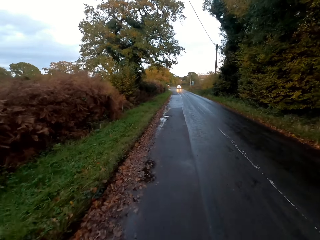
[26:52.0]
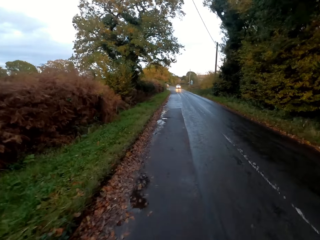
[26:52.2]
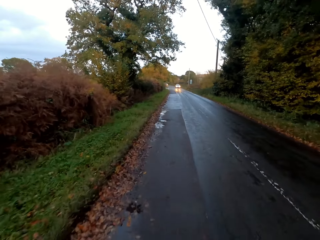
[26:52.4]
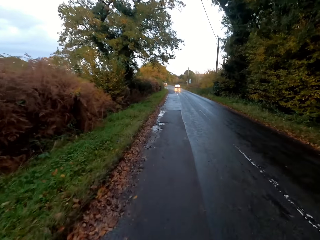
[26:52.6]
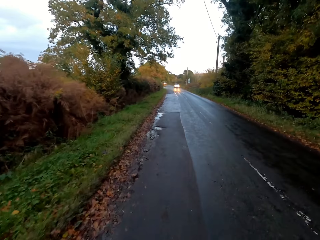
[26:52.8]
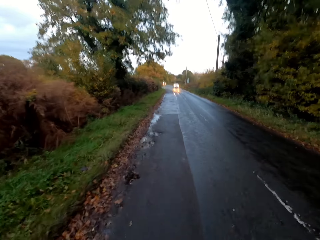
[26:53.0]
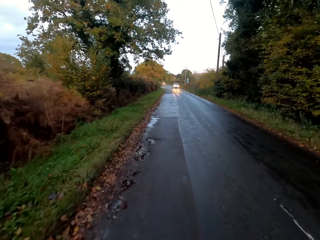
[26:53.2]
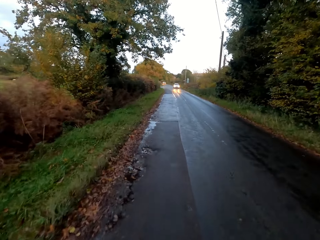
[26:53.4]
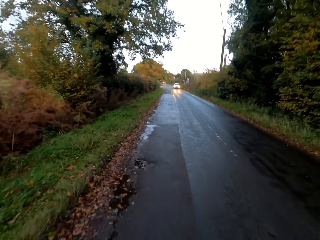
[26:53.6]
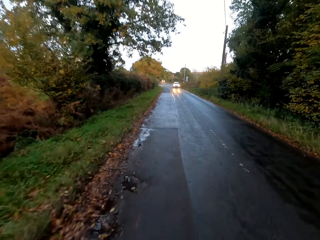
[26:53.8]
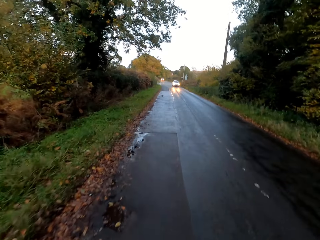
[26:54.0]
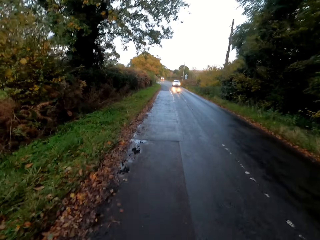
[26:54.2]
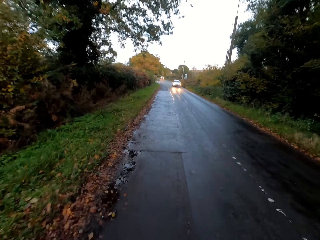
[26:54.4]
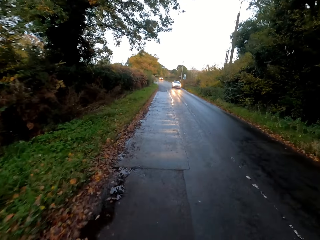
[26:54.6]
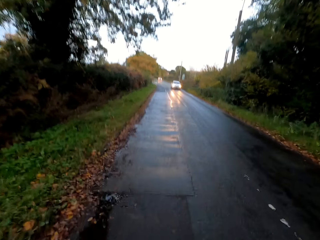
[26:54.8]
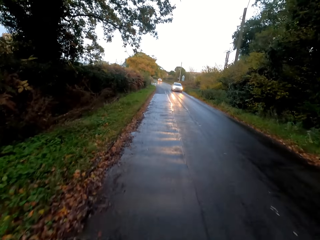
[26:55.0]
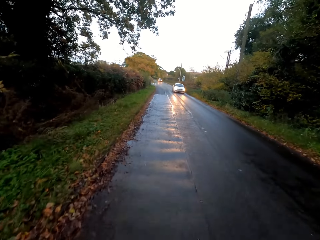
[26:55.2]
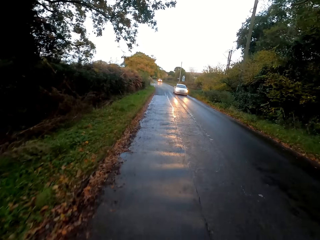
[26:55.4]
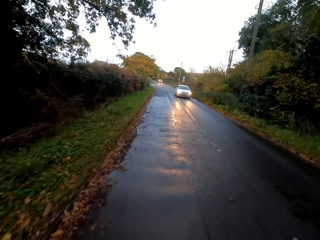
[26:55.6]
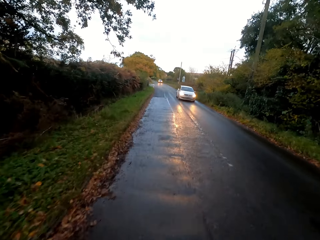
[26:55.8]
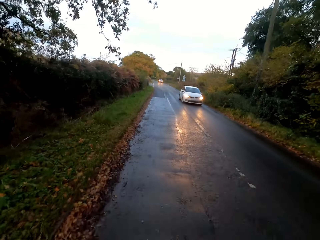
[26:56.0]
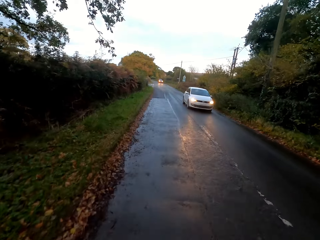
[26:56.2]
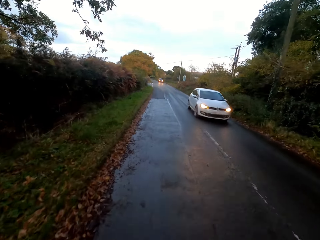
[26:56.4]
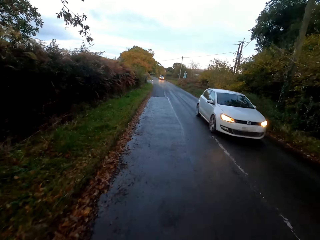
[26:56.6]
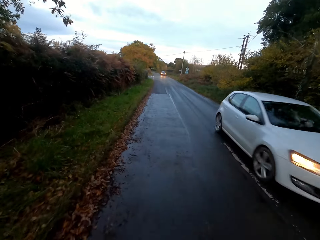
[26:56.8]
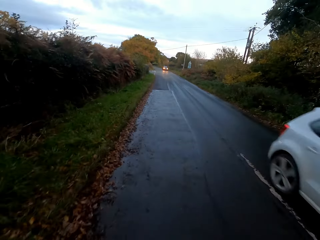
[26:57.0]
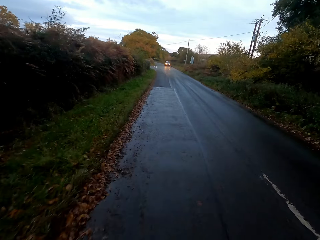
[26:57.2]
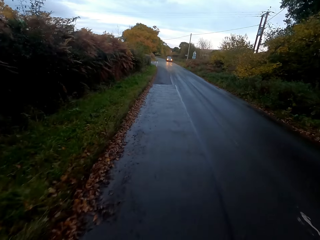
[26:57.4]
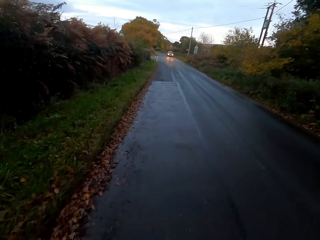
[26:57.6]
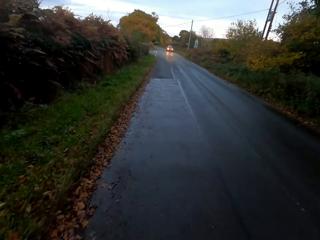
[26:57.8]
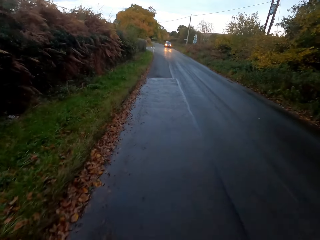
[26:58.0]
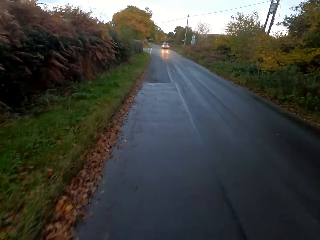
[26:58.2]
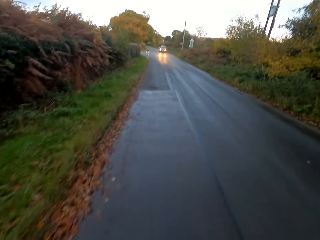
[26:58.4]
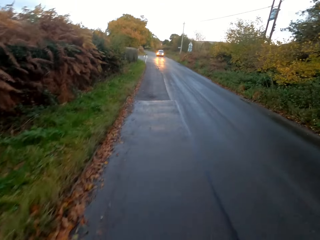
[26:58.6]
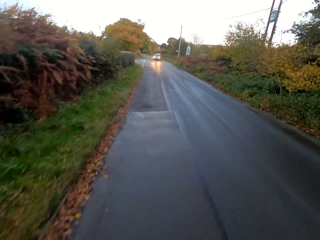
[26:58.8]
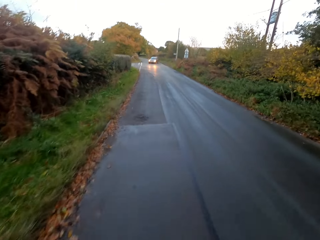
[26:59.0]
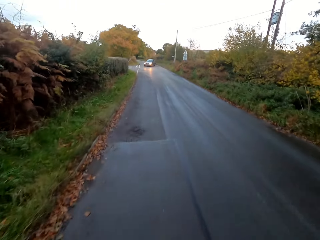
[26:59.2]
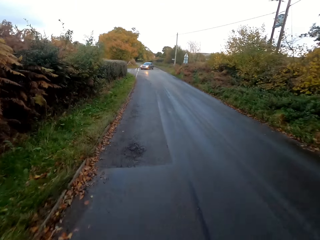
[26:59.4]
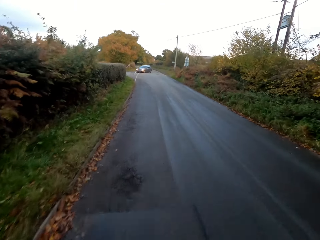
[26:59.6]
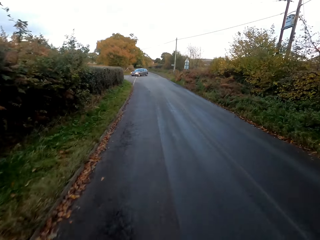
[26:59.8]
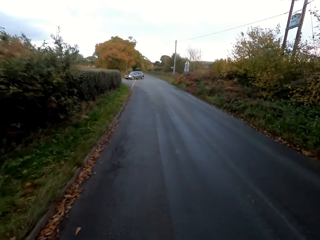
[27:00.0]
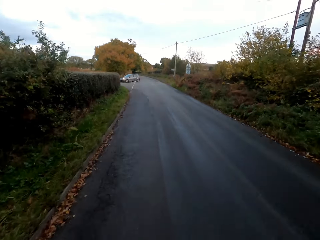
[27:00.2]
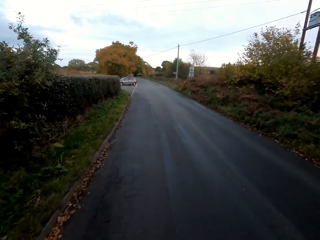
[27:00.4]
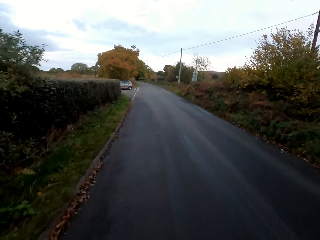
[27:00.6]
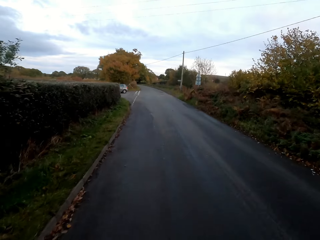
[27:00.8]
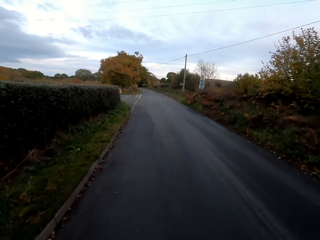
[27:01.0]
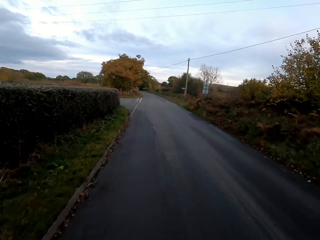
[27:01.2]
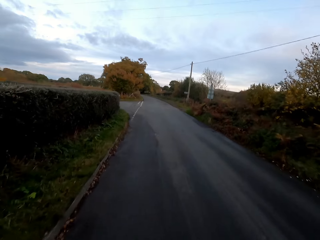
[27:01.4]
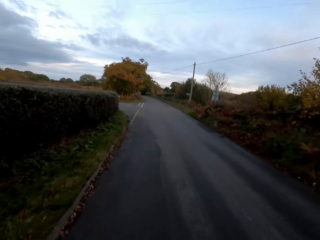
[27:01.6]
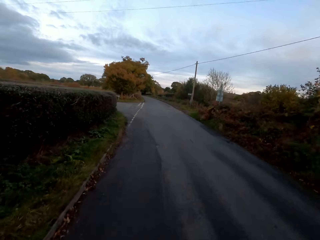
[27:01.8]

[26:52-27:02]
A white car drives past the camera wearer.

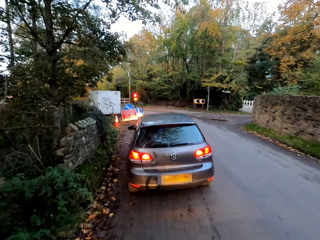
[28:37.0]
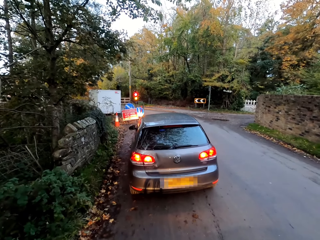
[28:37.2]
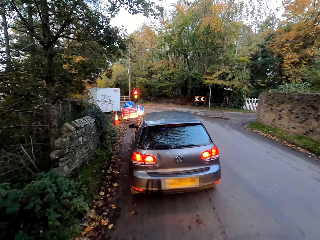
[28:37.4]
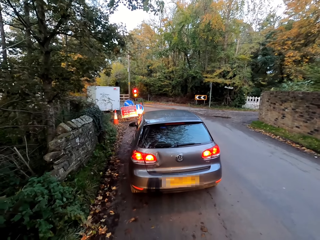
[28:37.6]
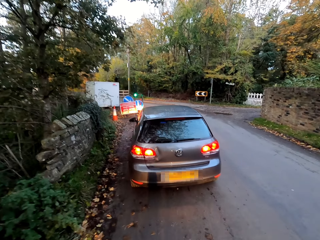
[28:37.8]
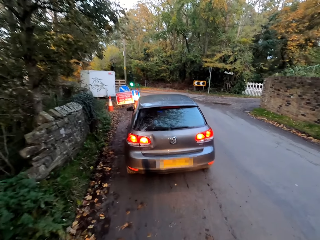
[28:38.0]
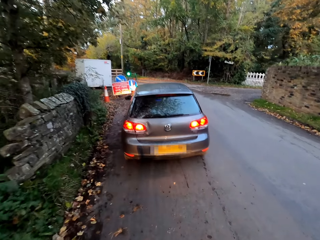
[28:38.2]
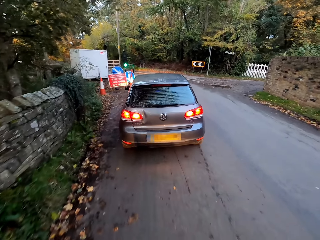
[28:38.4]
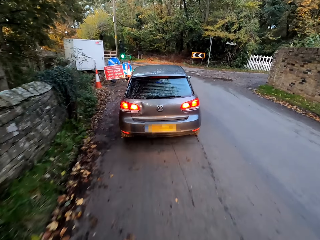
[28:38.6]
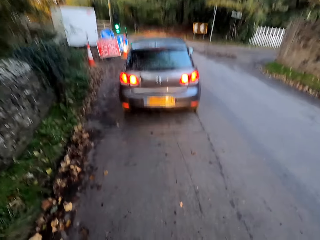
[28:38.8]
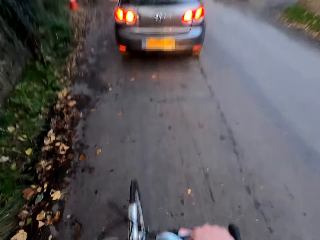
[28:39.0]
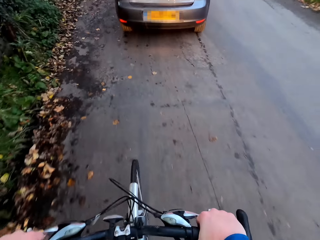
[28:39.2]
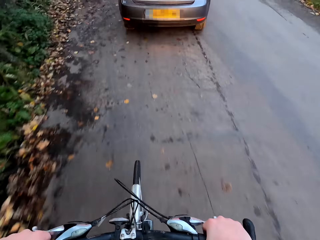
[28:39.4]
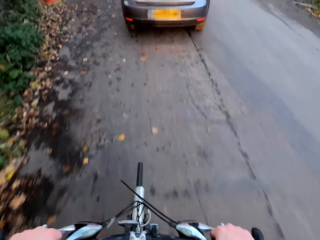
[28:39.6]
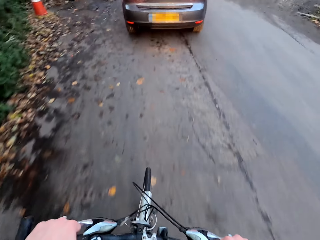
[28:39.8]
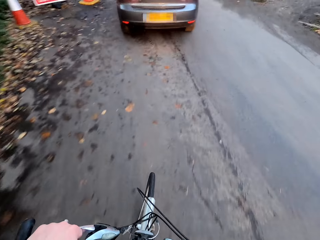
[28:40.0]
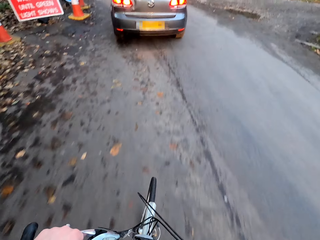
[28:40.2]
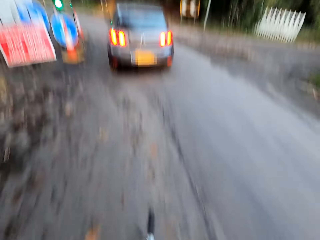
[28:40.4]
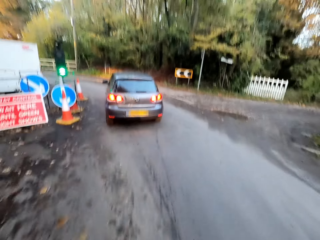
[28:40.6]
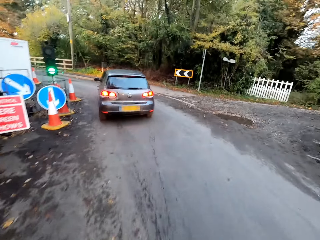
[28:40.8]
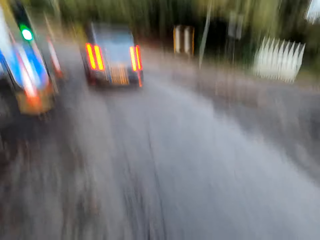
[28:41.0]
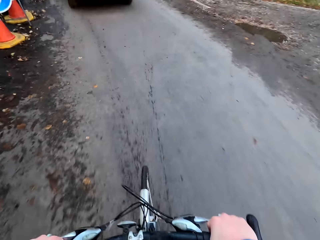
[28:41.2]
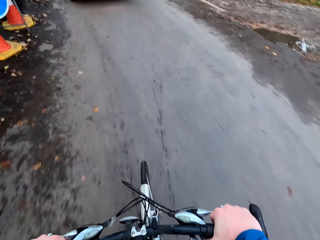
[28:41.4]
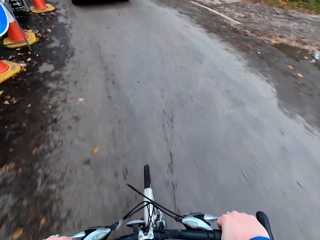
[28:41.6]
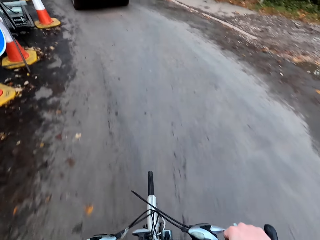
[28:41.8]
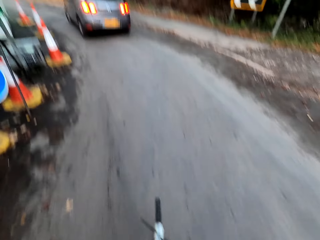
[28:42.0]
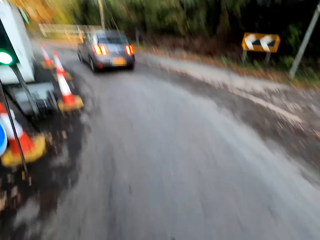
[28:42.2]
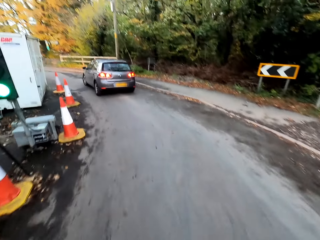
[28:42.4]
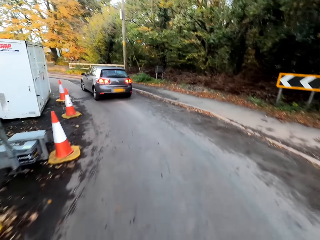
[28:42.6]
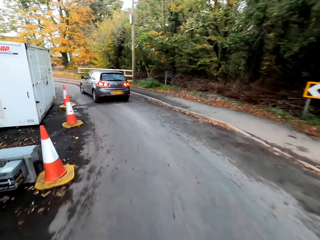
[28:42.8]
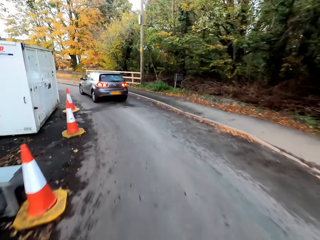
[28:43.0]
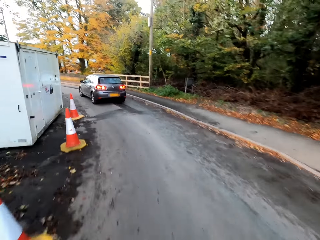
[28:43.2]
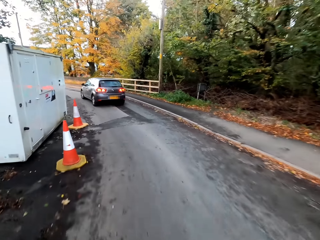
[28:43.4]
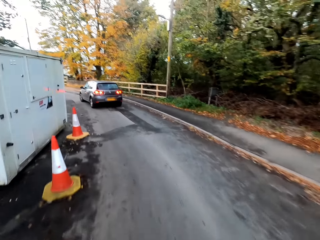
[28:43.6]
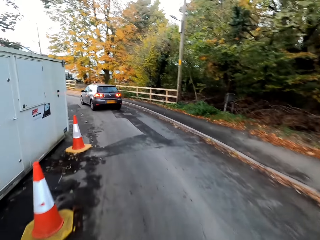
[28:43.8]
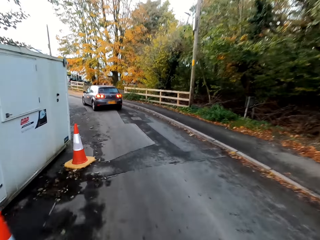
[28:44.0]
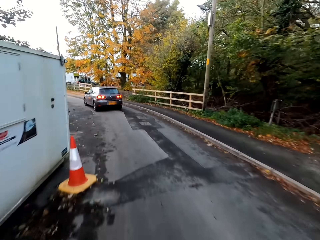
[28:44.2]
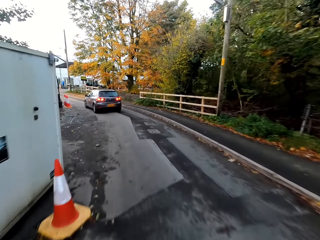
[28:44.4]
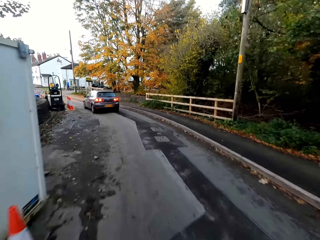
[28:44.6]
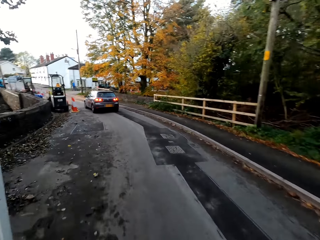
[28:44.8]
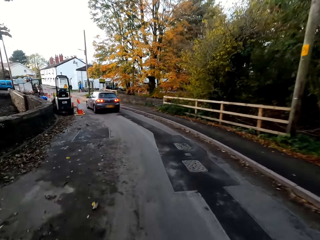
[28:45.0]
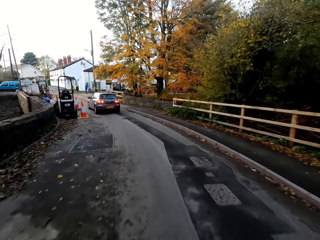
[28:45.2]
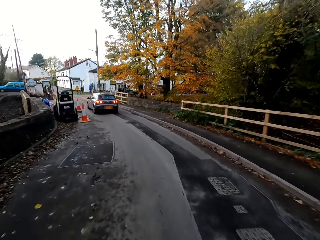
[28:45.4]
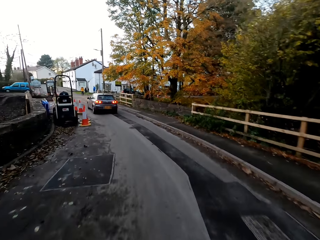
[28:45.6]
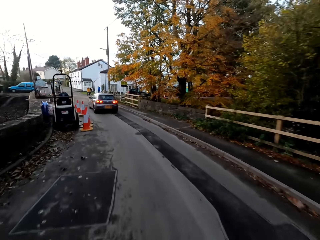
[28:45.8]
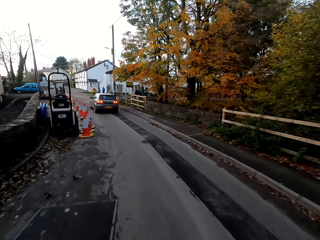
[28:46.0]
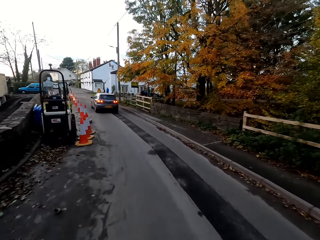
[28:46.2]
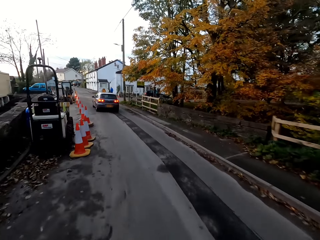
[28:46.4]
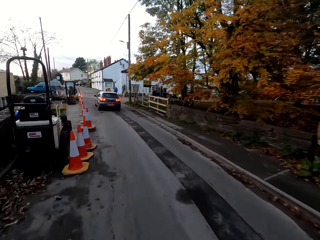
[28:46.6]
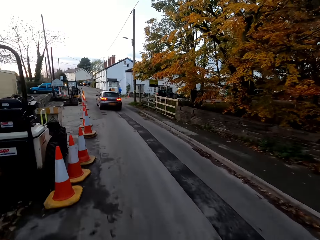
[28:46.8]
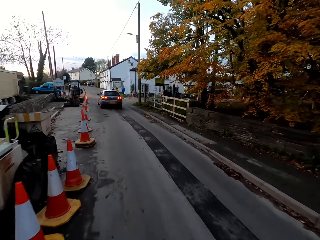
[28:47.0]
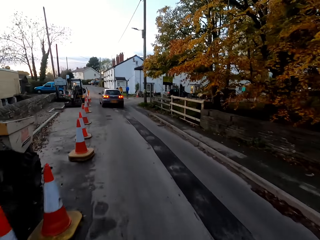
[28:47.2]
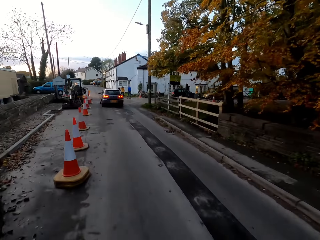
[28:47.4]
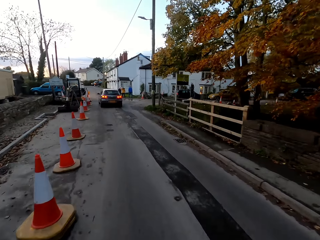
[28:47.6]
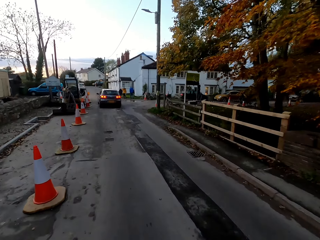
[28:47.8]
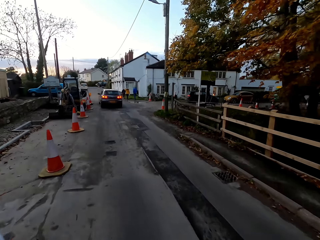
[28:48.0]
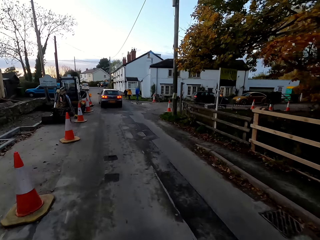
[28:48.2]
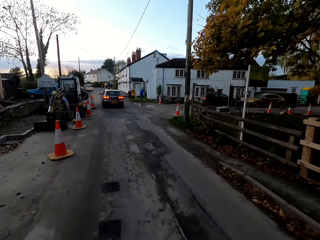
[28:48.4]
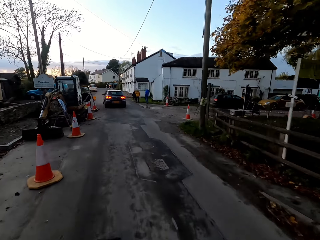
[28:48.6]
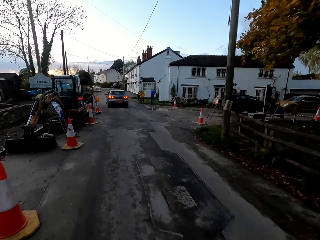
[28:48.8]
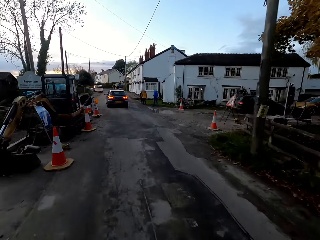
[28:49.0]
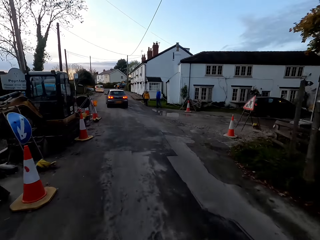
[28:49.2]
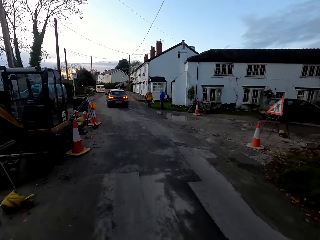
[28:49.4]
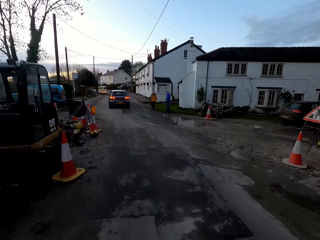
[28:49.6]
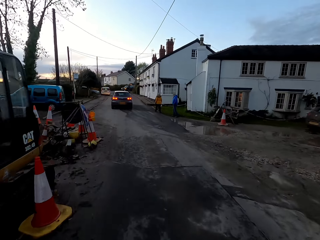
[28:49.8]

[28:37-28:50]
The camera wearer rides the bicycle along the road with both hands on the handlebars.
